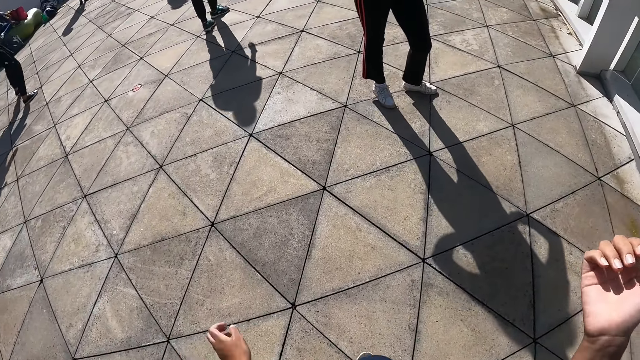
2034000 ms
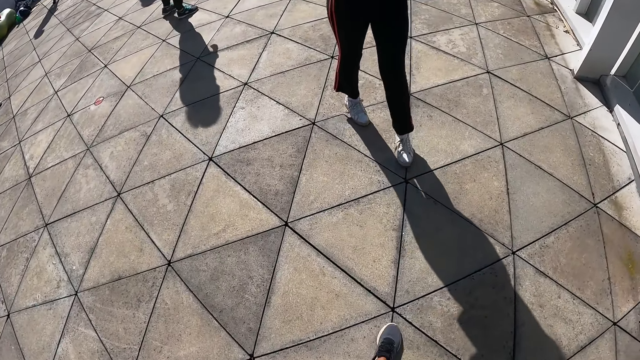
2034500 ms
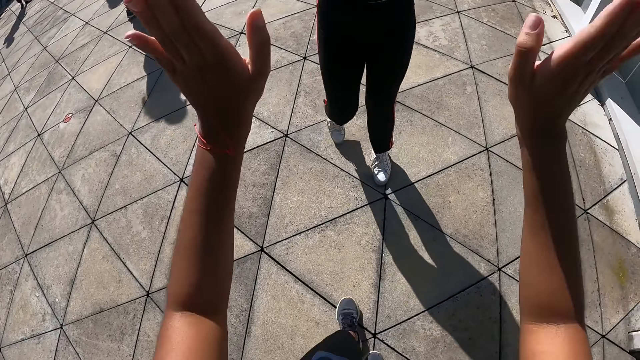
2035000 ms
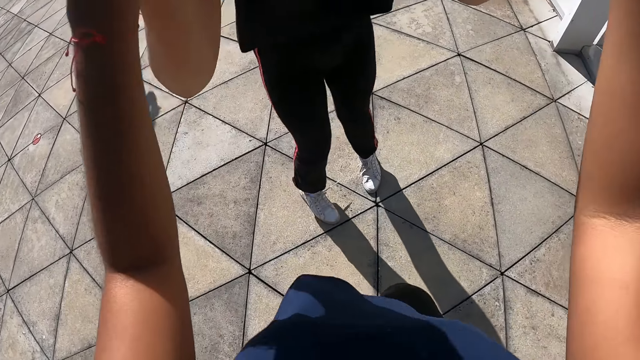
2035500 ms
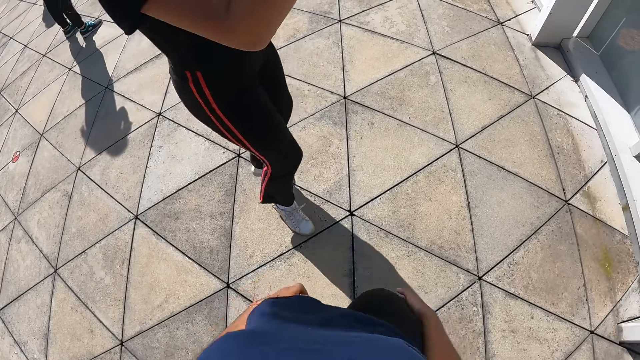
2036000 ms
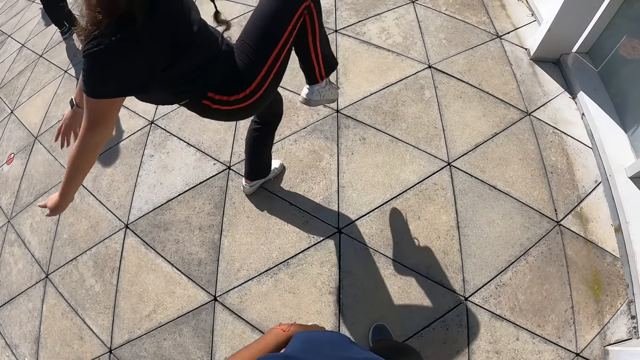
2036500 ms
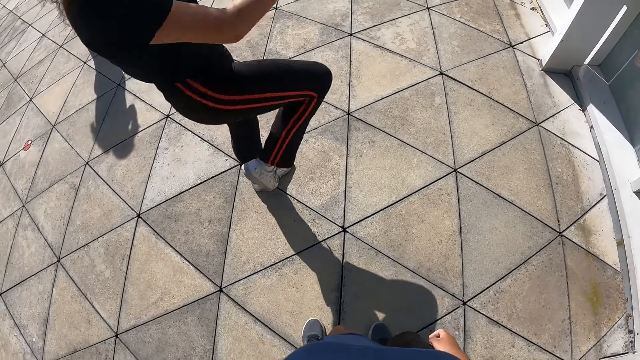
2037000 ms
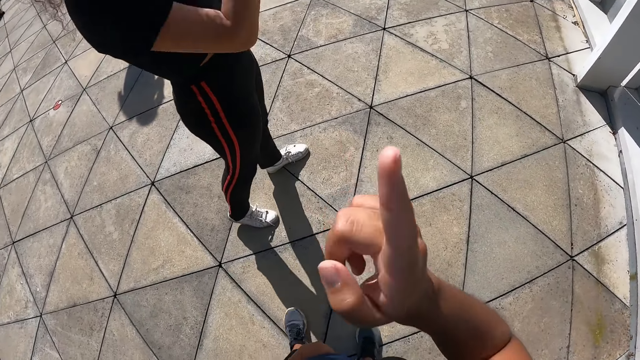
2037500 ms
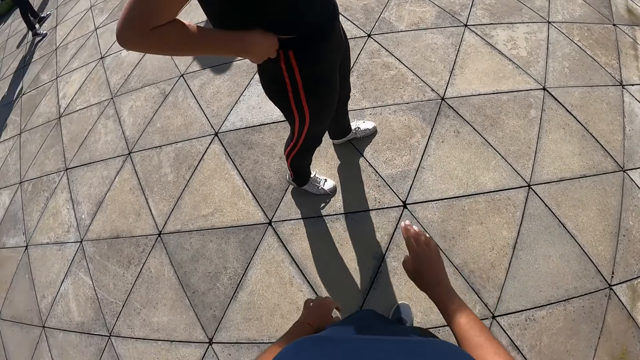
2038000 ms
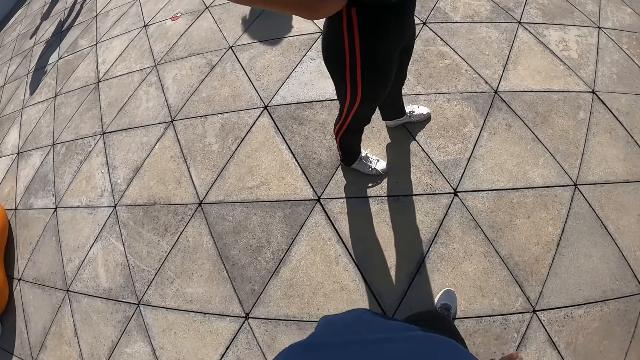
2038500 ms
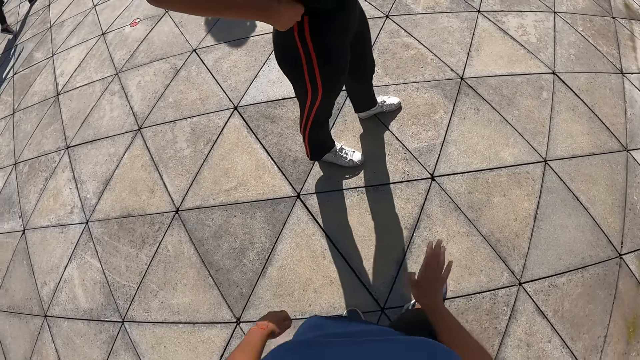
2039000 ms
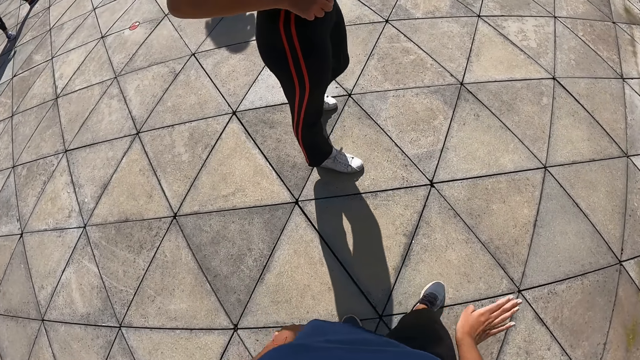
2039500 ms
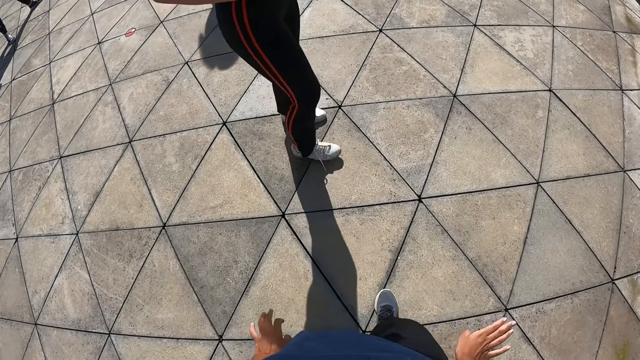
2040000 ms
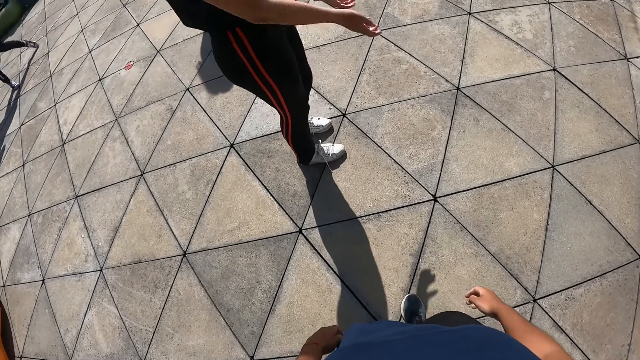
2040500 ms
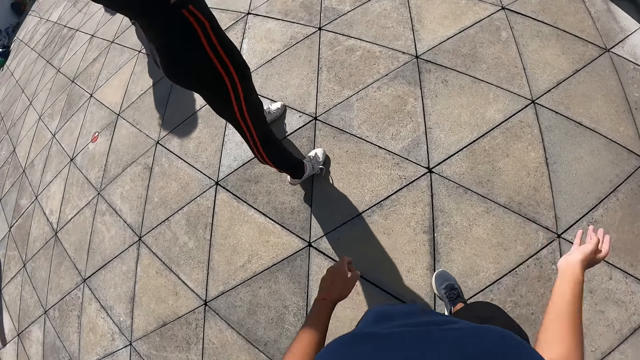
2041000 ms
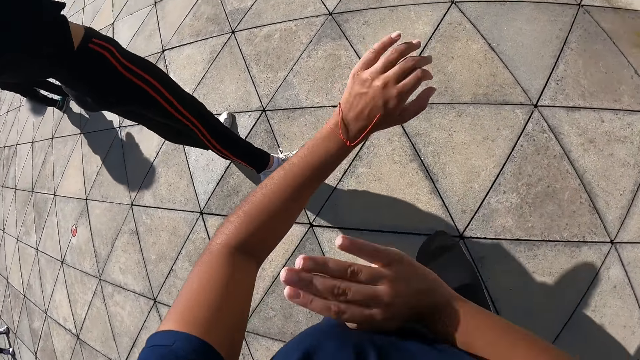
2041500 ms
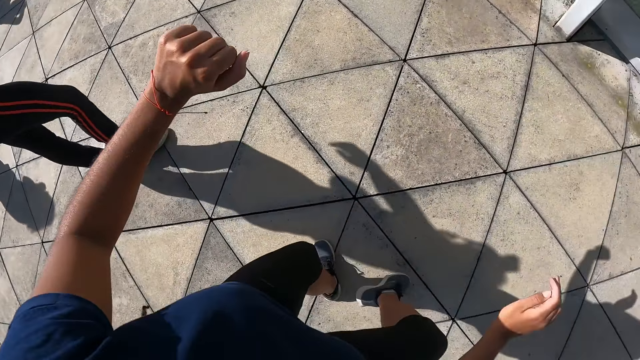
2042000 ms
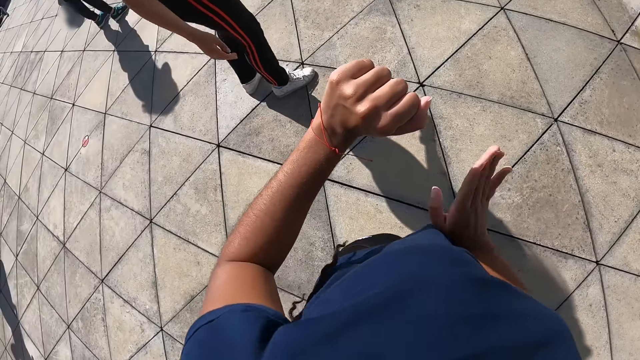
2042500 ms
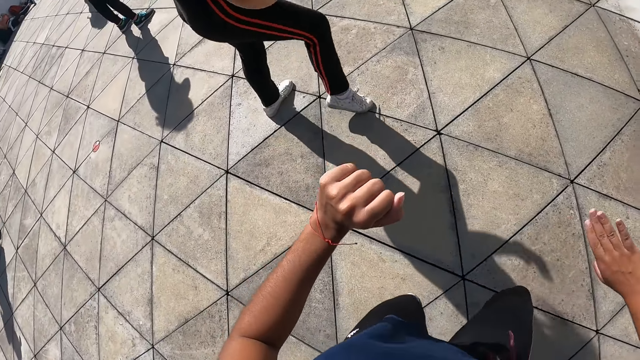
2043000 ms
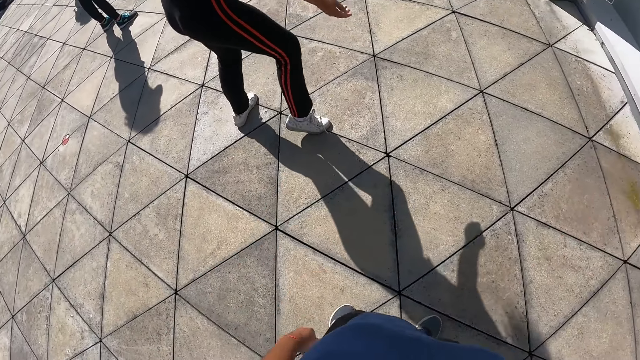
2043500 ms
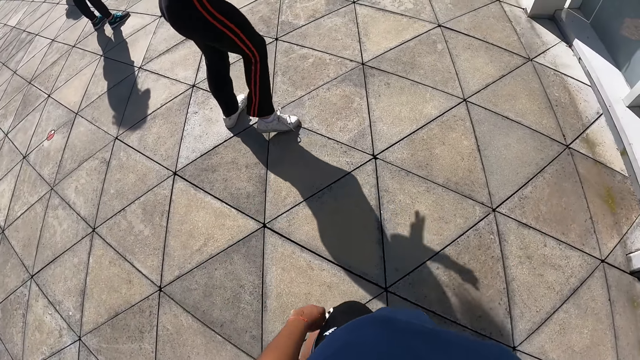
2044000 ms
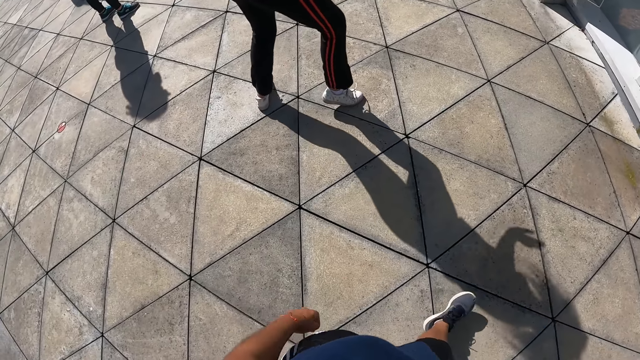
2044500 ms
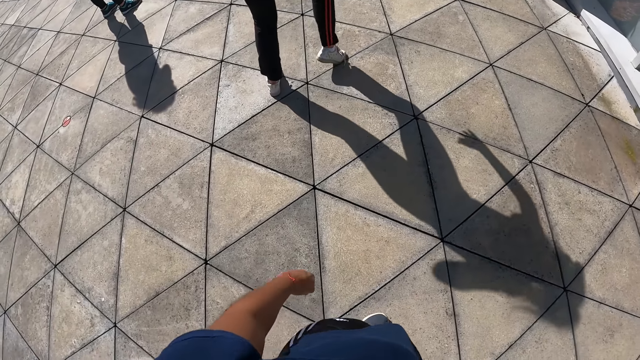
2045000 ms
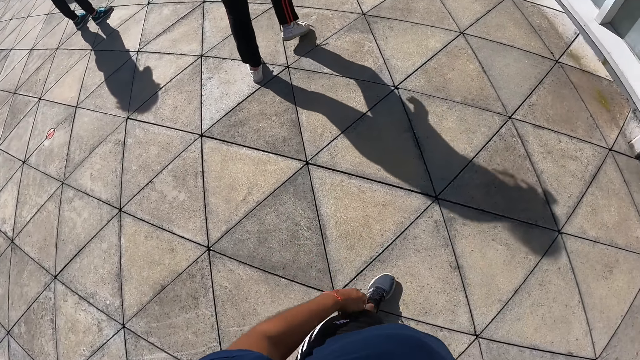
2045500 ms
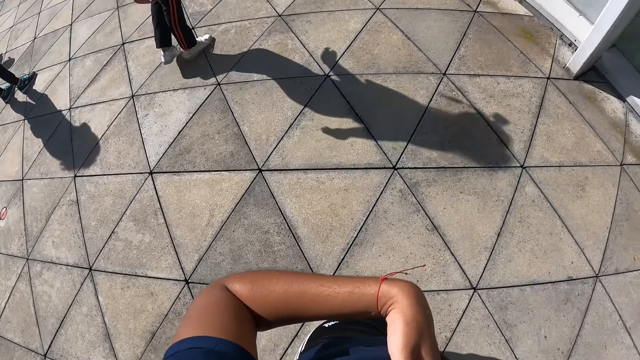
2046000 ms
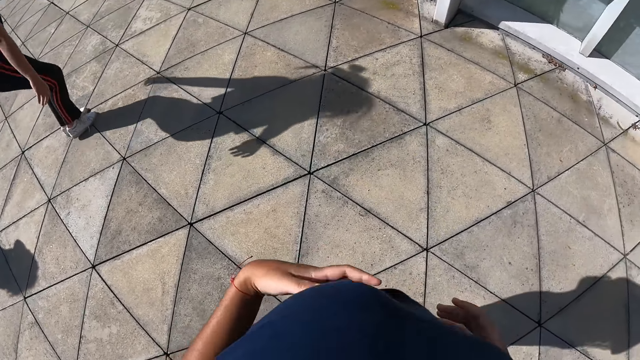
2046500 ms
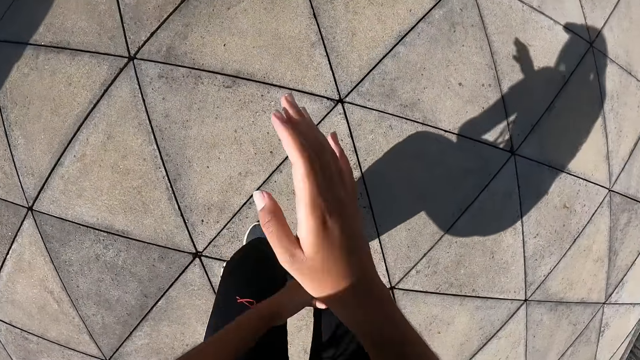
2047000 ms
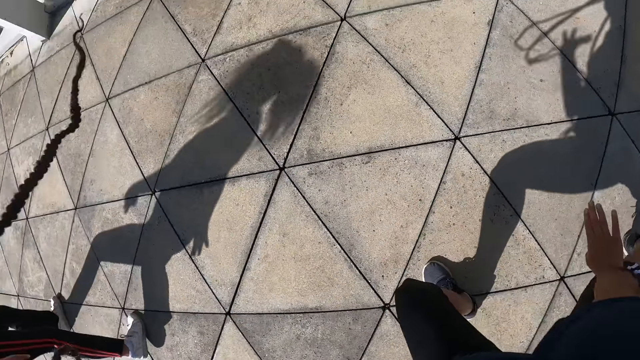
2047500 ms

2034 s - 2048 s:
The camera wearer adjusts the braids. A woman walks towards the camera wearer. The camera wearer claps hands with the woman and interacts with the woman. The woman dances at the dance centre. The camera wearer points at the woman. The woman adjusts the trouser and straightens the hands. The camera wearer dances with the woman at the dance centre. The woman moves and dances.

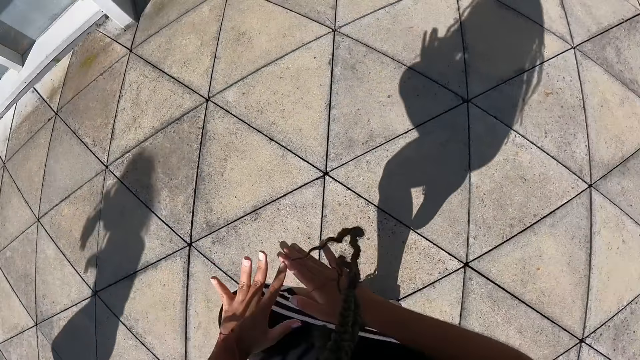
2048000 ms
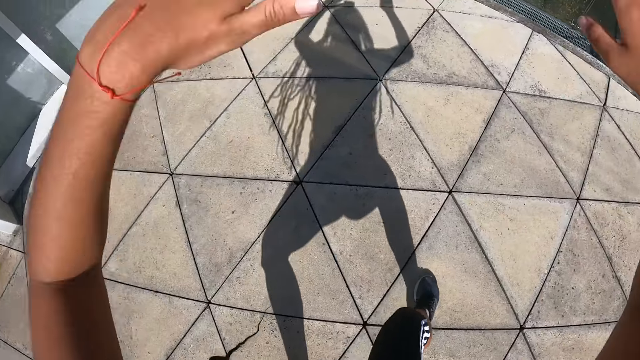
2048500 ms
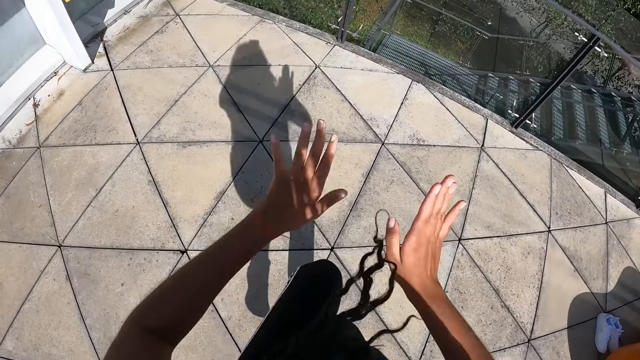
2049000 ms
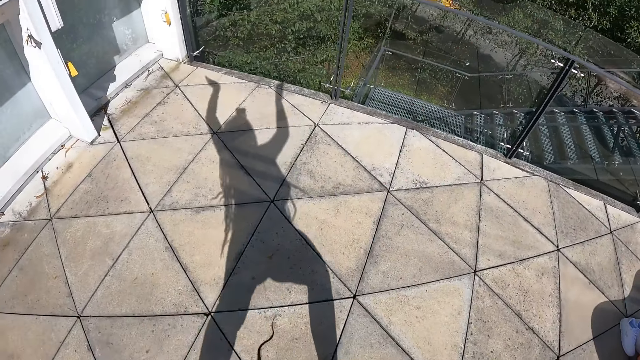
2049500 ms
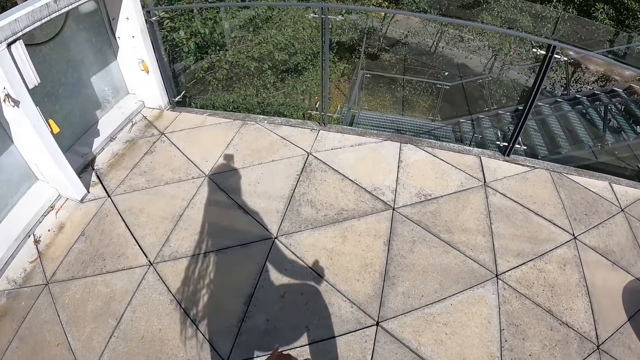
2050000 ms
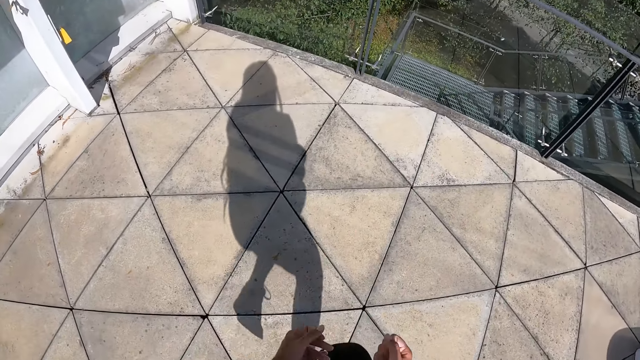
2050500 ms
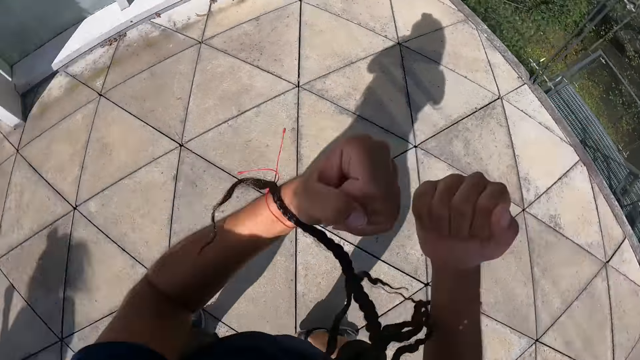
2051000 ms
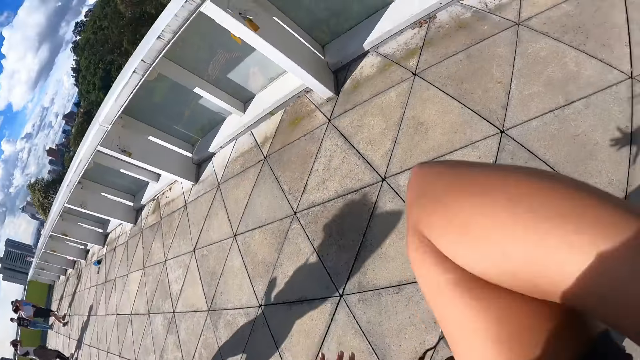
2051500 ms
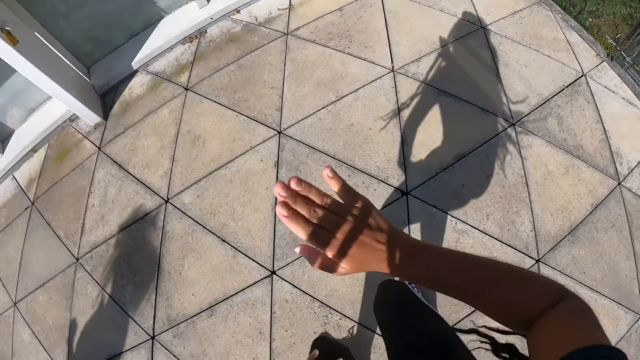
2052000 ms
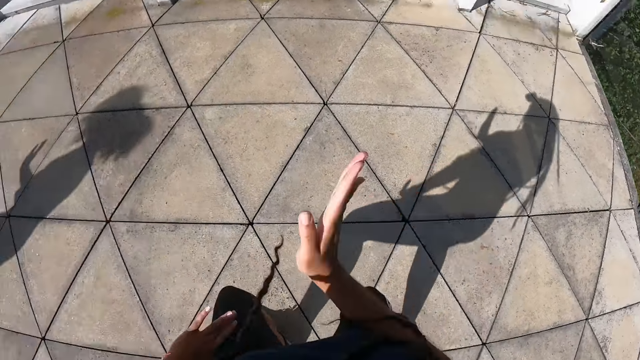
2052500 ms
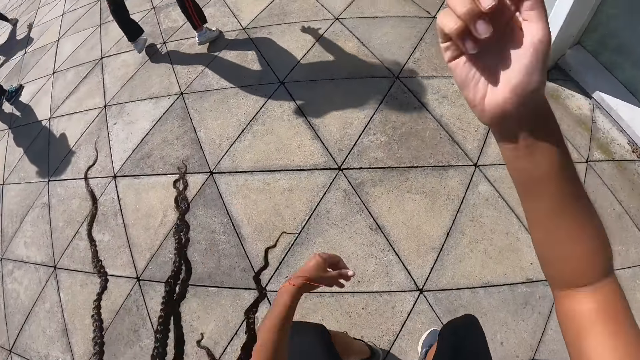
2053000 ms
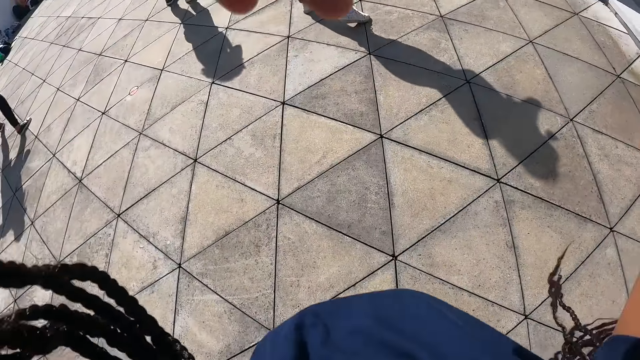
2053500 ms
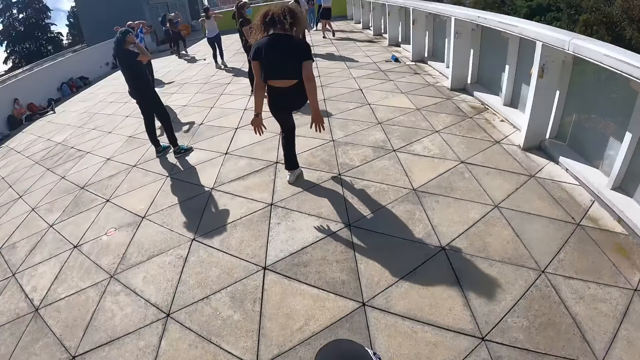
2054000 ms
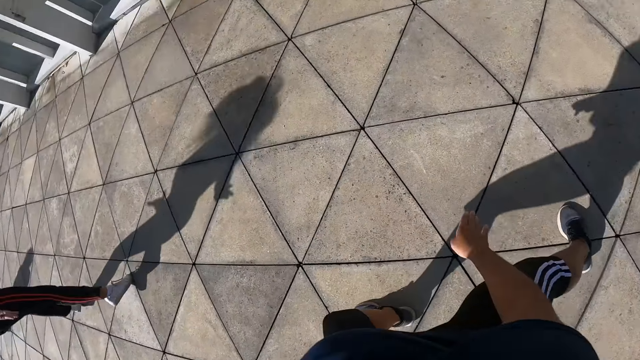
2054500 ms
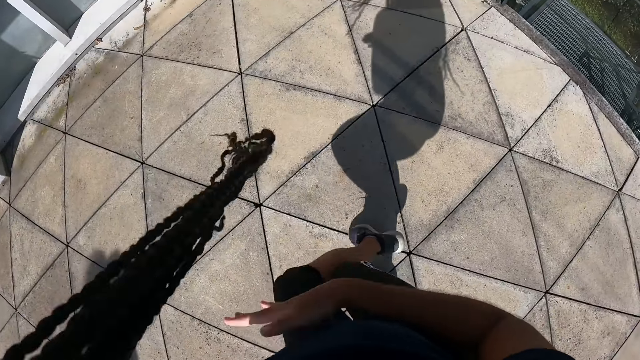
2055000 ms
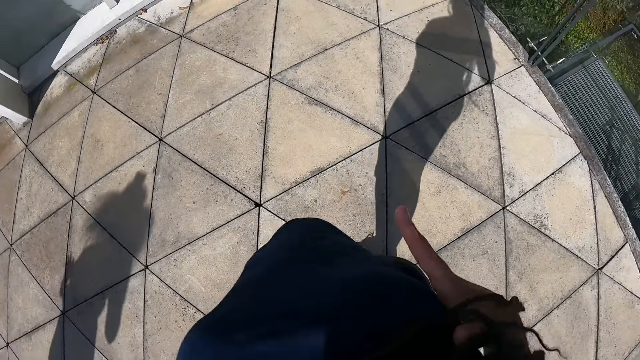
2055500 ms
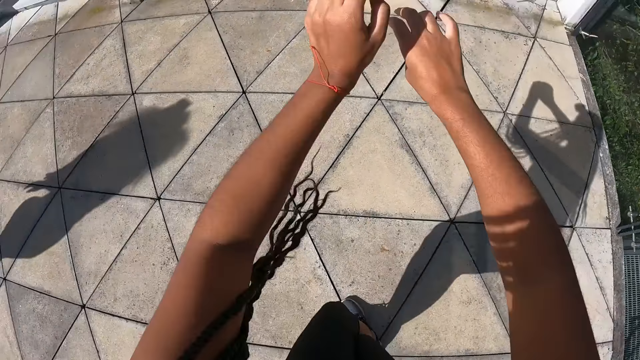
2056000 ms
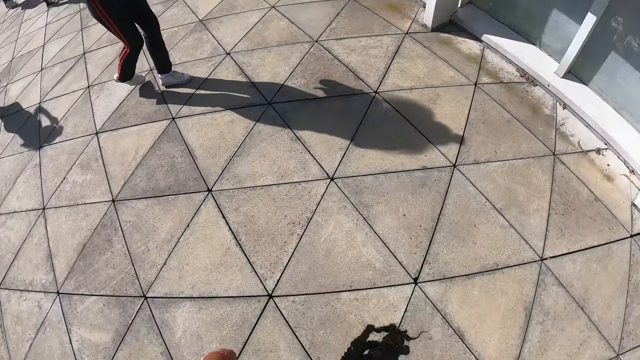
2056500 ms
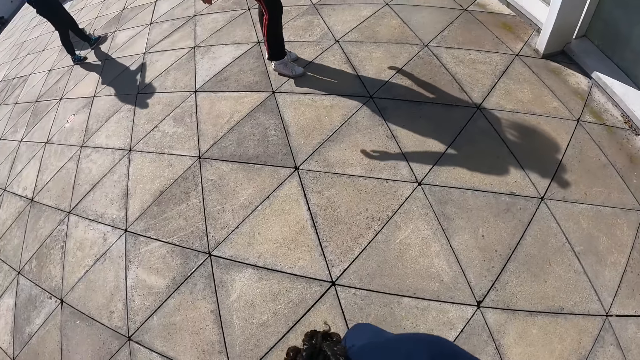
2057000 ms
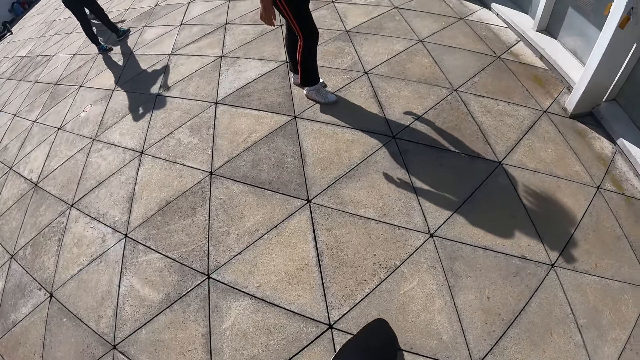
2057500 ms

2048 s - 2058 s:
The camera wearer turns round.
